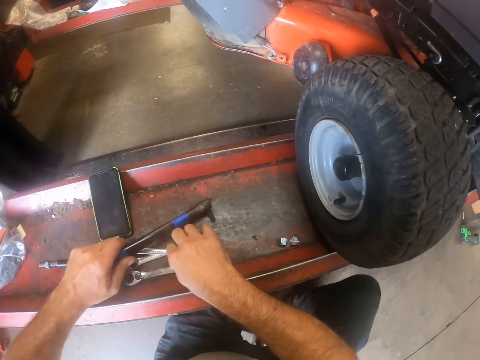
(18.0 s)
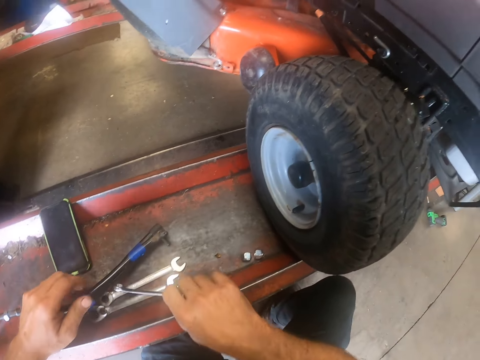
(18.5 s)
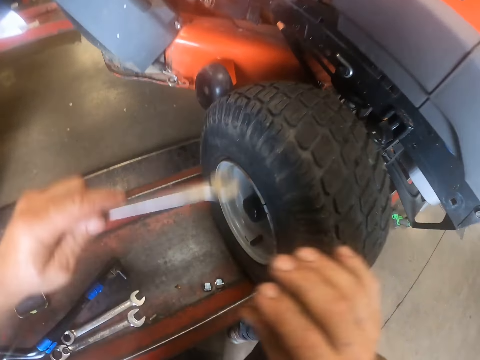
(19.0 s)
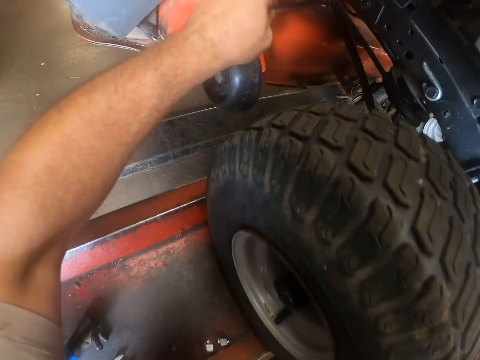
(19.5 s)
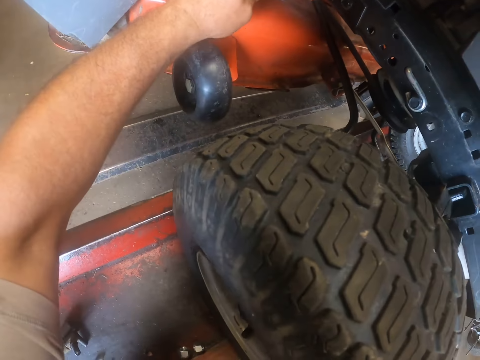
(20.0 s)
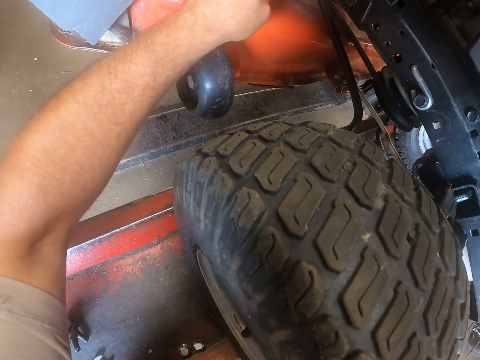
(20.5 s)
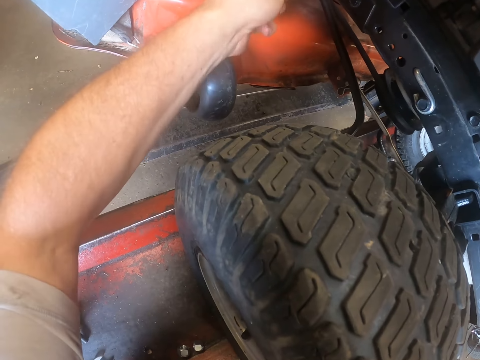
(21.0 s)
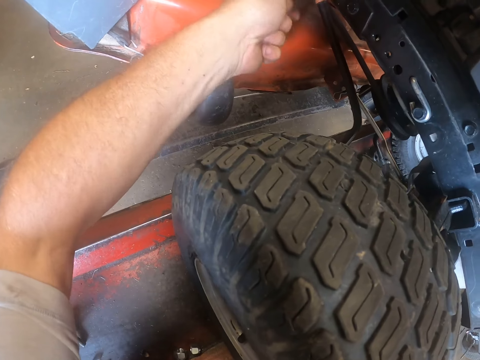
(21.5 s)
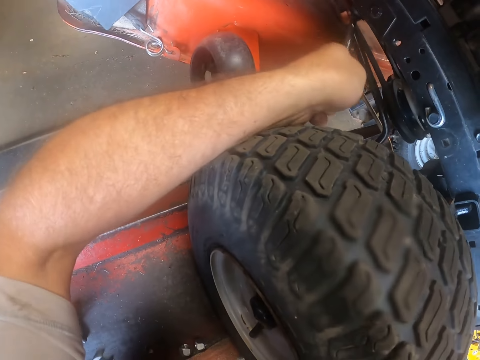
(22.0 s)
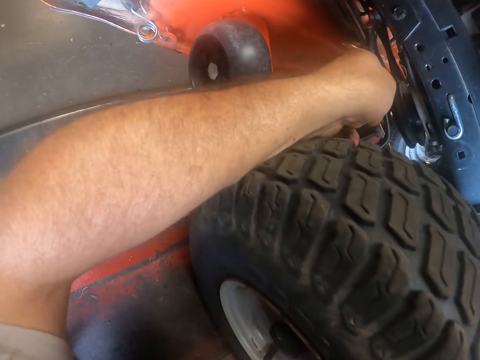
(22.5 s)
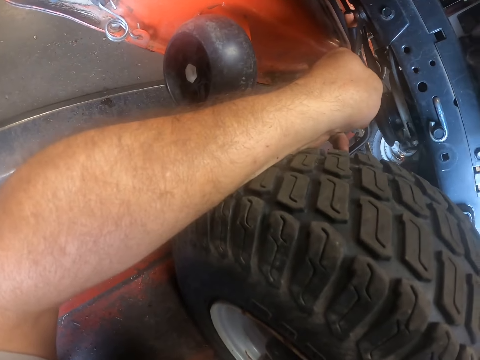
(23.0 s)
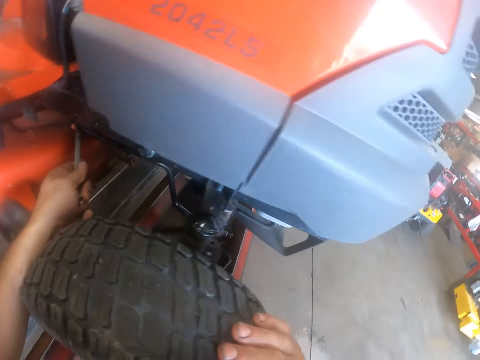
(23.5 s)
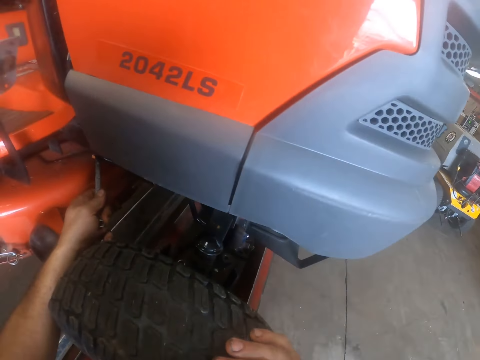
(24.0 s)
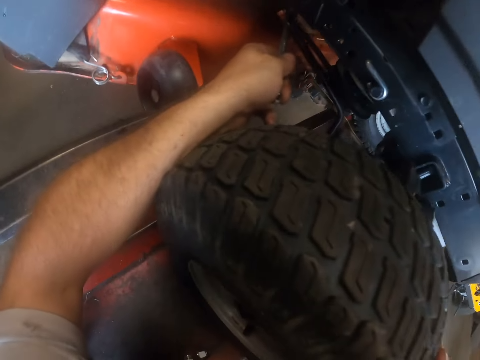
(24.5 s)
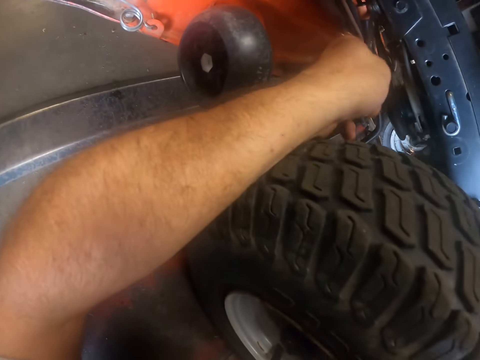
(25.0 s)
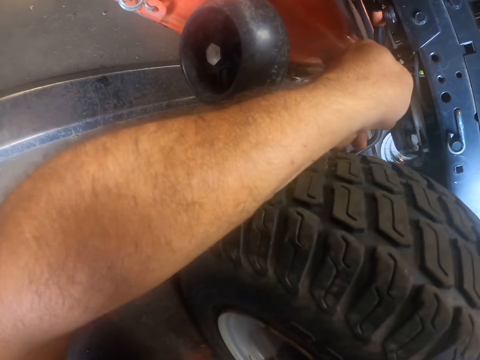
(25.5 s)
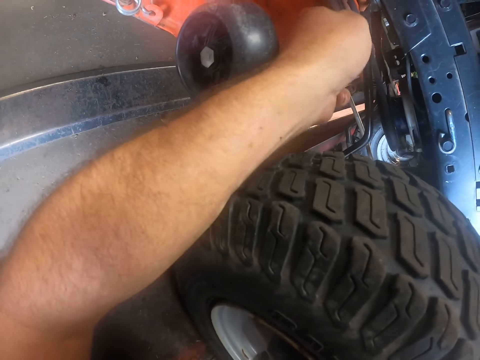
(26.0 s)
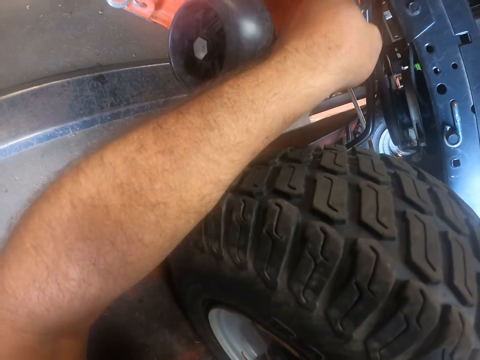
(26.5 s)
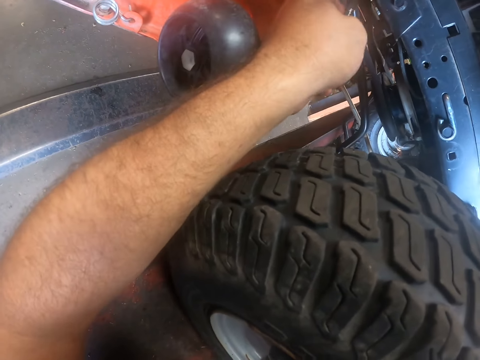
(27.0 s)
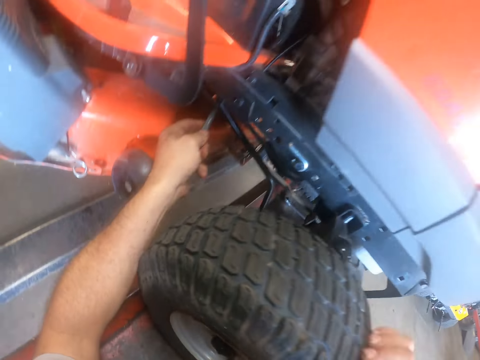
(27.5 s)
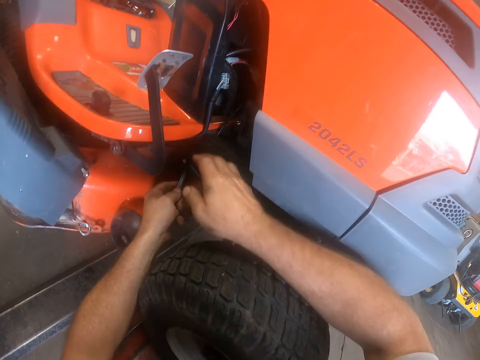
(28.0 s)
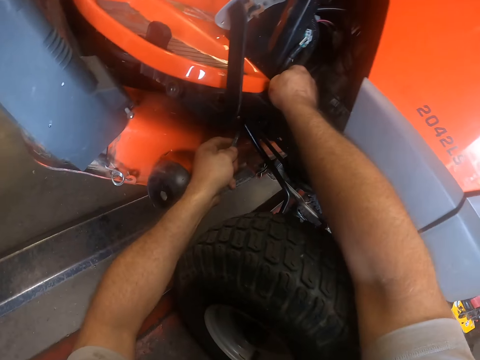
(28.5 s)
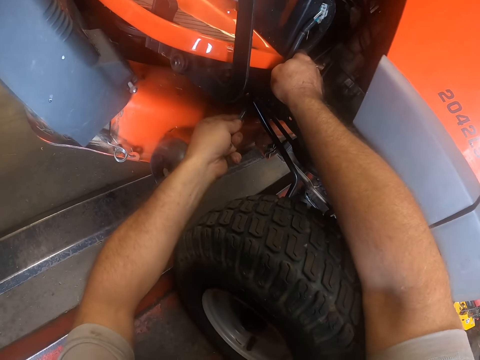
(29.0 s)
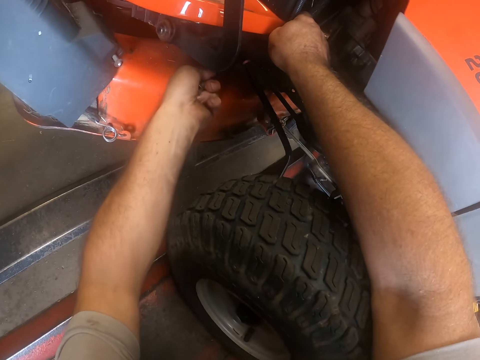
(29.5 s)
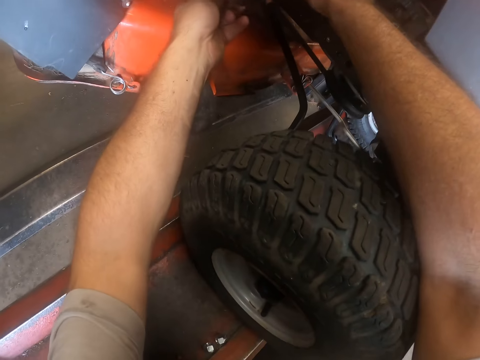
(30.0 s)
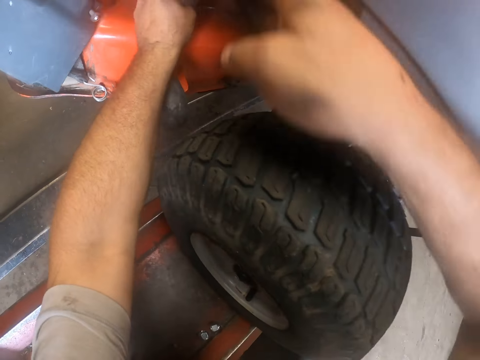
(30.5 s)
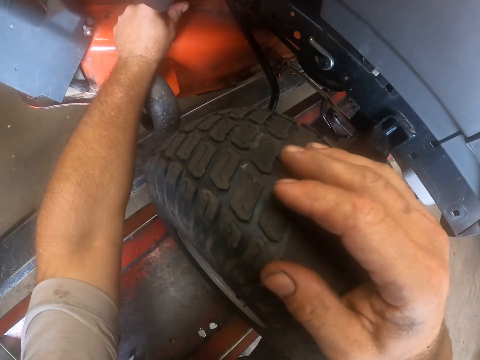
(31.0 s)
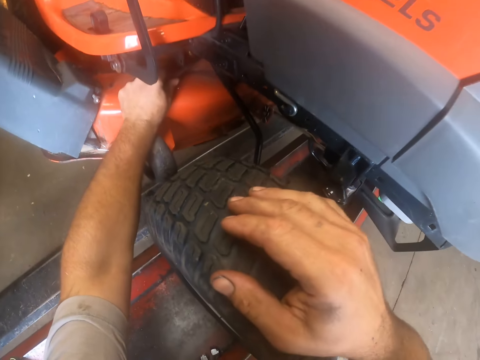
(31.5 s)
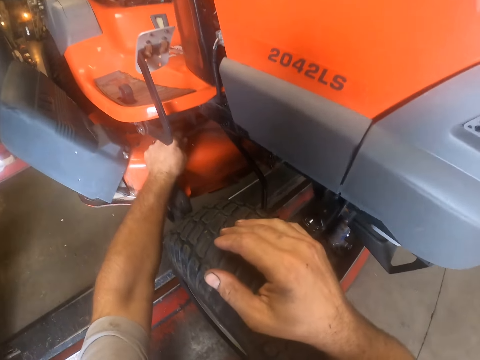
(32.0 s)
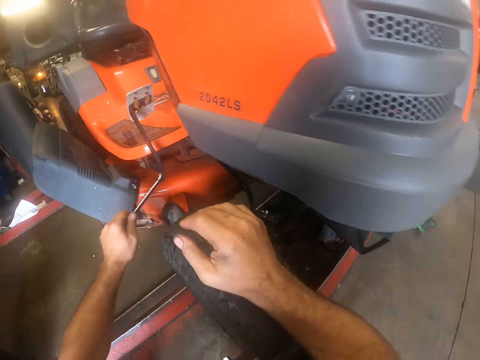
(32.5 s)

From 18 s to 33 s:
The camera wearer holds the tie rods with his left hand. He picks up a spanner from the workshop lift with his right hand and passes the spanner to his left hand. He adjusts something with the spanner. He turns a bolt with the spanner. He puts his right hand on a lawn tractor. He holds a cable. He turns the spanner. He puts his right hand on the lawn tractor tire. He removes the spanner from under the lawn tractor.

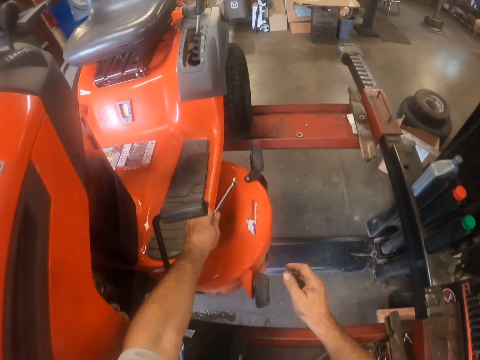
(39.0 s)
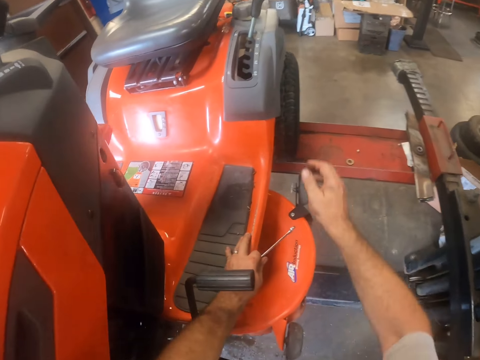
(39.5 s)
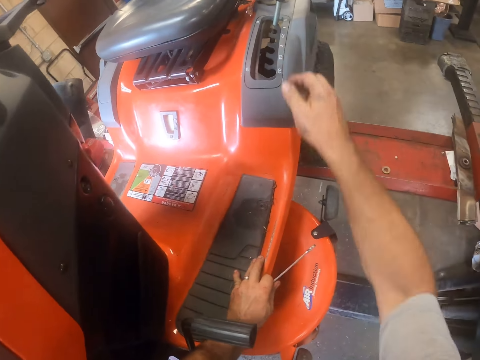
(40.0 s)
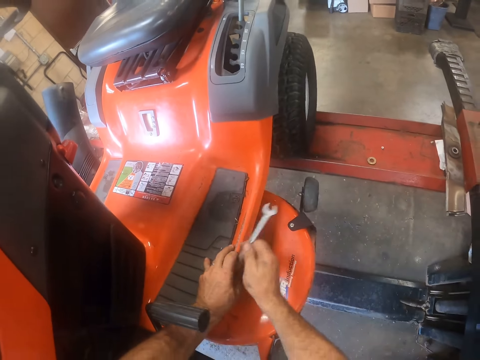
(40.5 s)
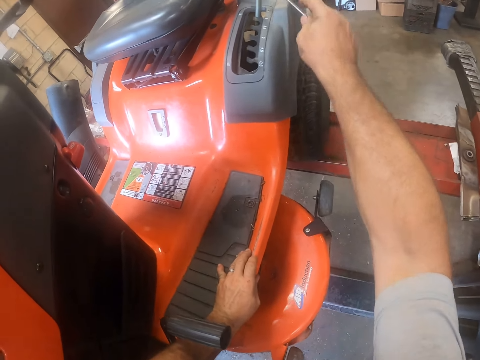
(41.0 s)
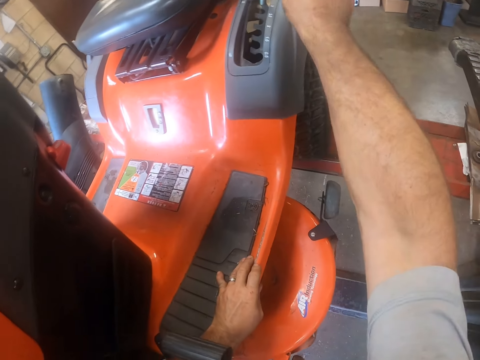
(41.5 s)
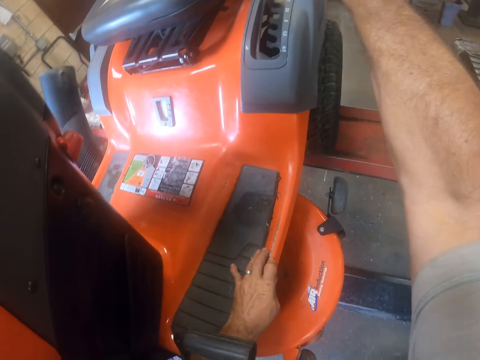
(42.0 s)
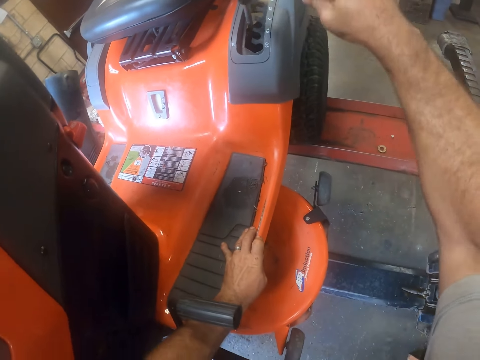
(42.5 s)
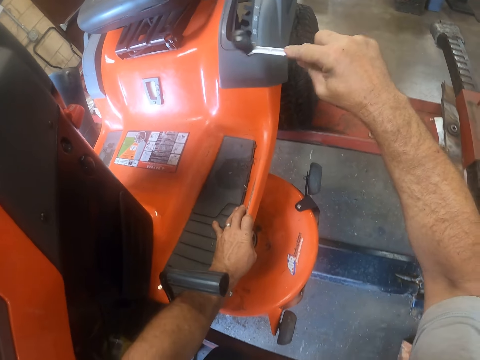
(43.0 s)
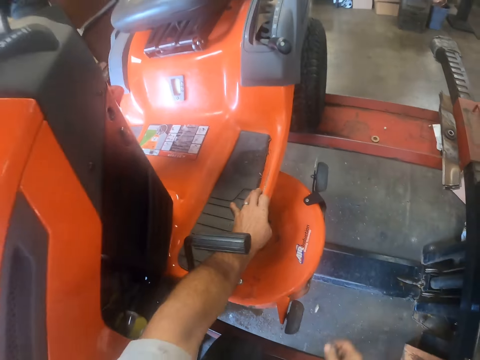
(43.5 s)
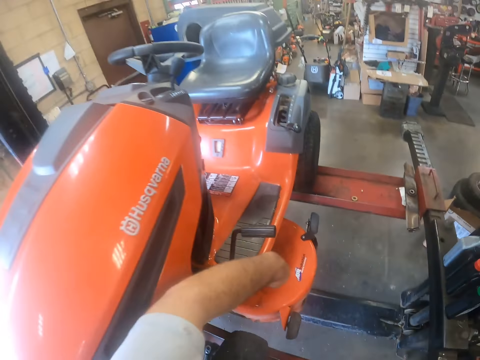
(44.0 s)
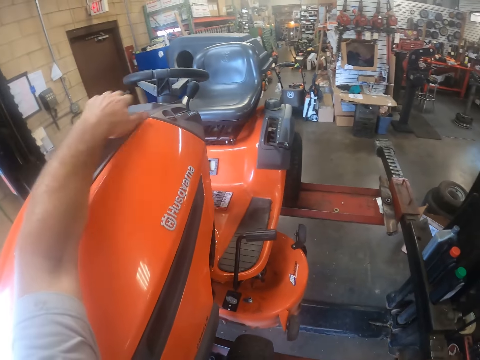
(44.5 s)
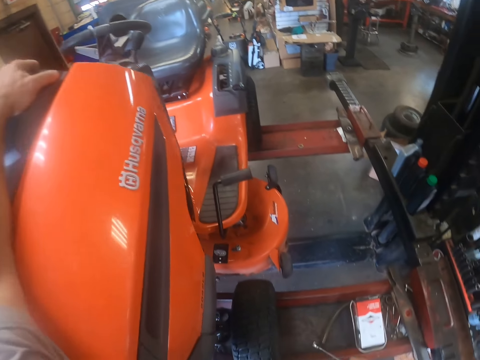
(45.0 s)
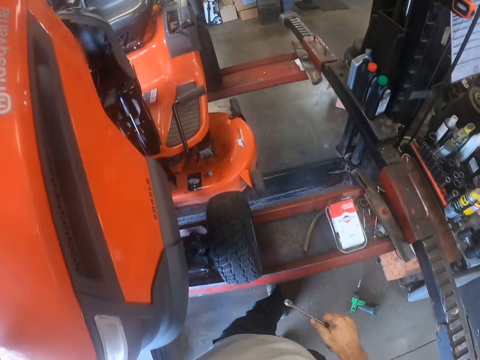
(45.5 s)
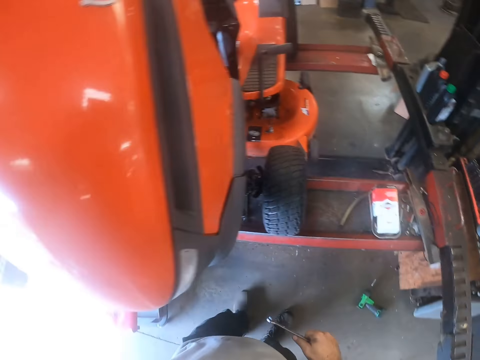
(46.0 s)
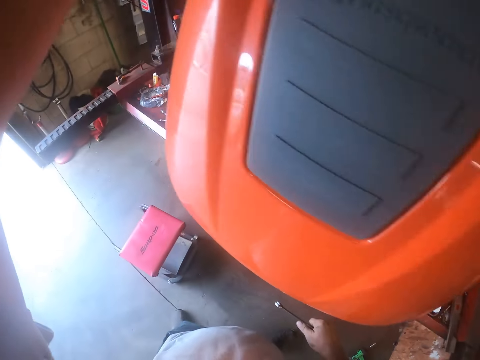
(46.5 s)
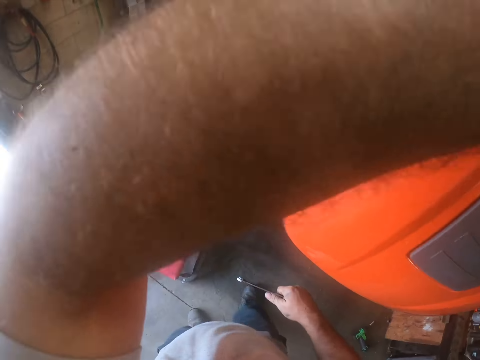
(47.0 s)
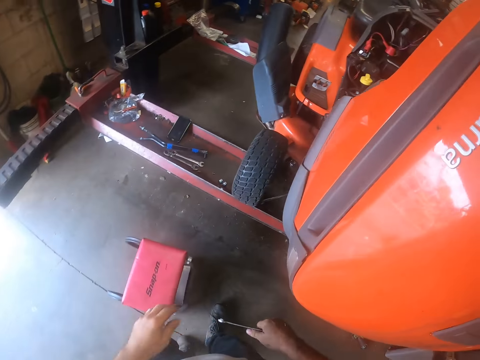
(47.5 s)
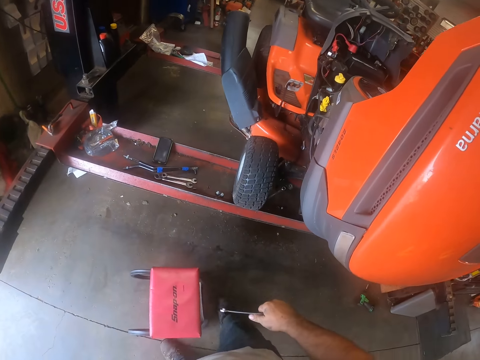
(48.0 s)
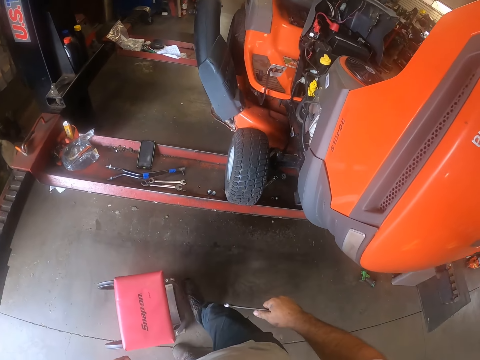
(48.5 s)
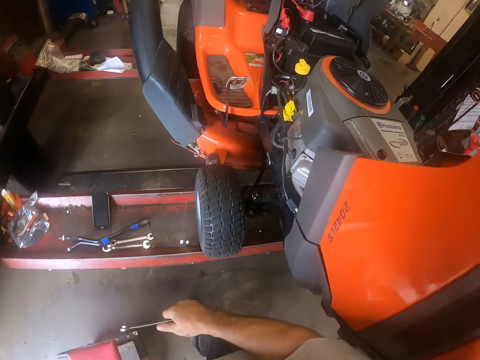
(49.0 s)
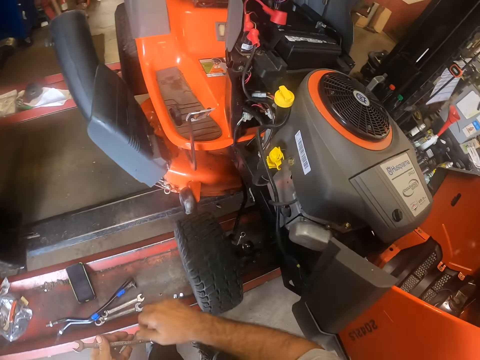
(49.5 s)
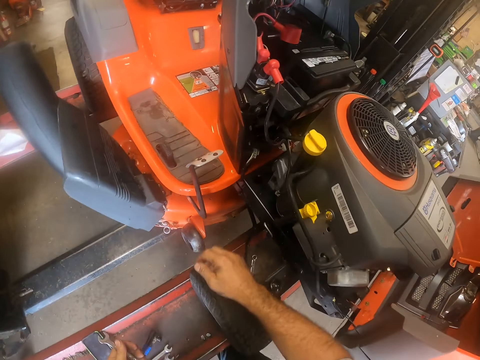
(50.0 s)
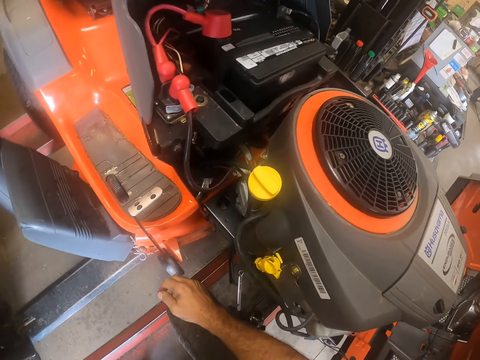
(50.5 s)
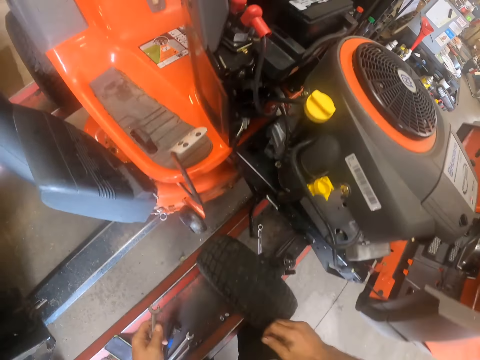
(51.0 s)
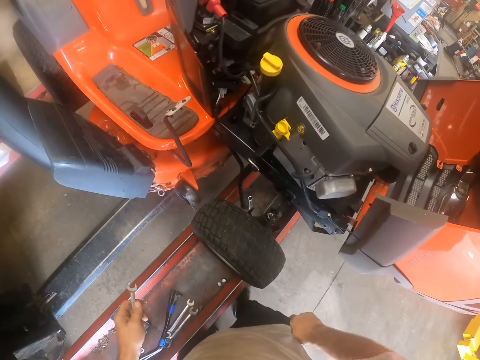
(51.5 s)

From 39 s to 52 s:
The camera wearer puts his left hand on the lawn tractor. He takes the spanner from his left hand with his right hand. He adjusts the safety switch with the spanner. He pulls a lever on the lawn tractor with the spanner. He lifts the bonnet of the lawn tractor with his left hand. He moves a stool with his leg. He passes the spanner to his left hand.
